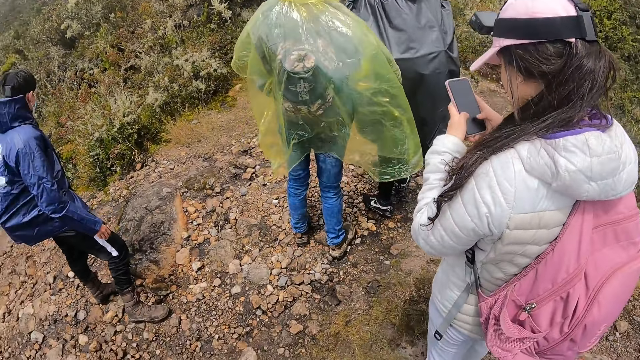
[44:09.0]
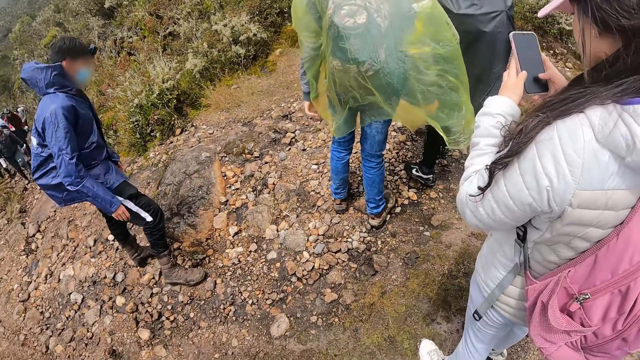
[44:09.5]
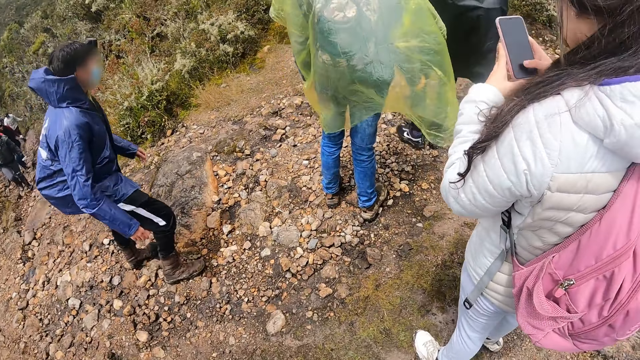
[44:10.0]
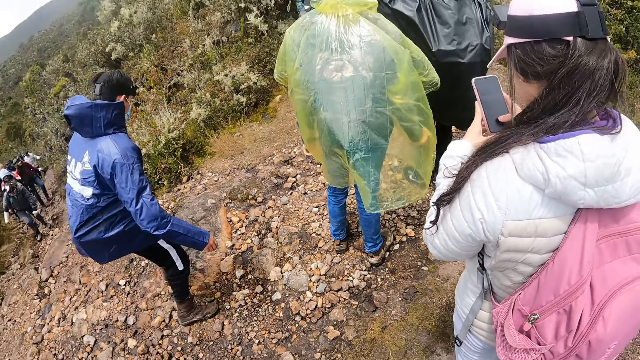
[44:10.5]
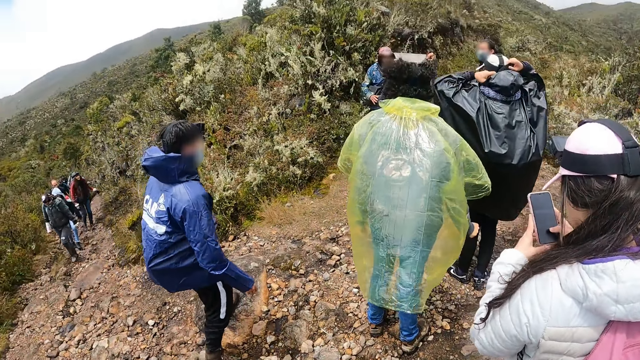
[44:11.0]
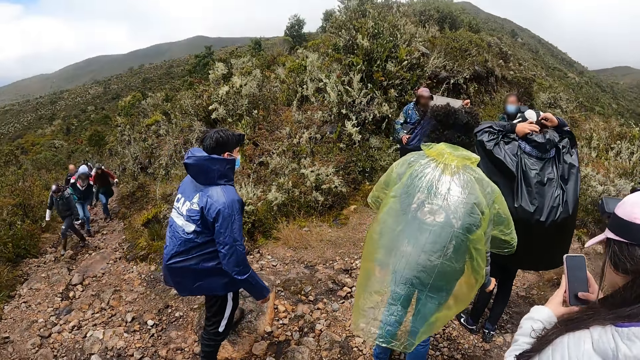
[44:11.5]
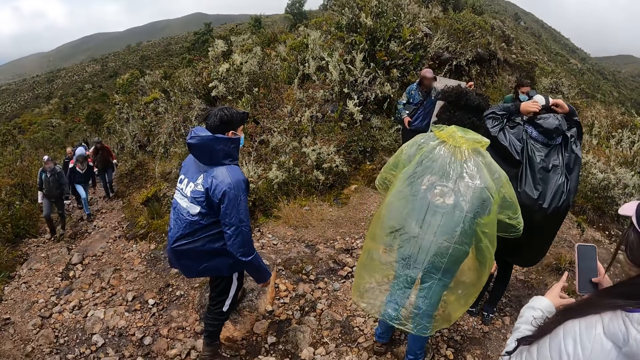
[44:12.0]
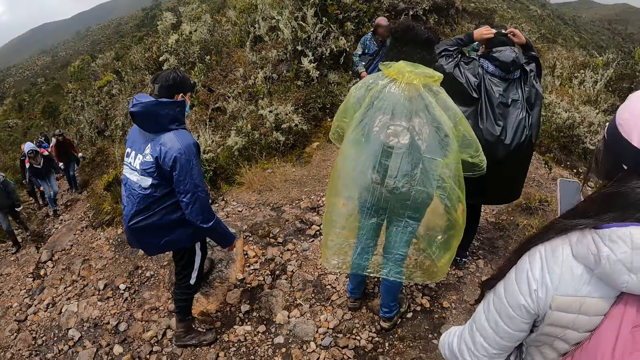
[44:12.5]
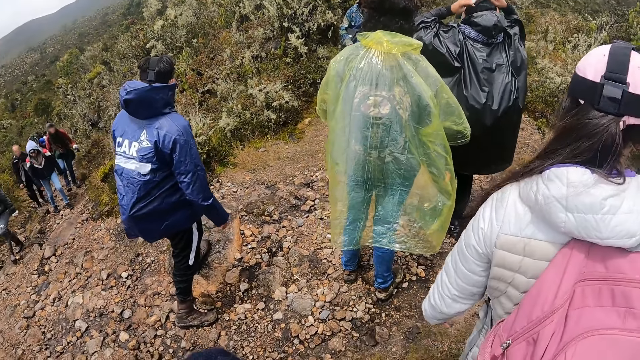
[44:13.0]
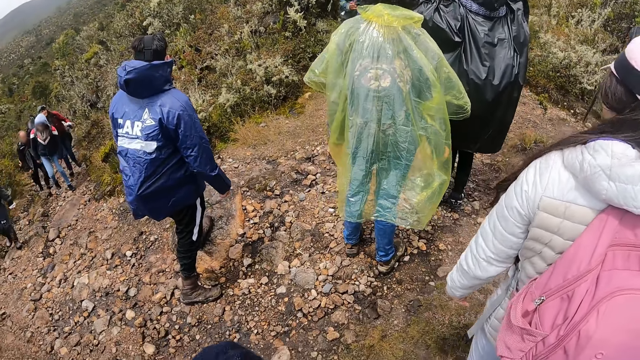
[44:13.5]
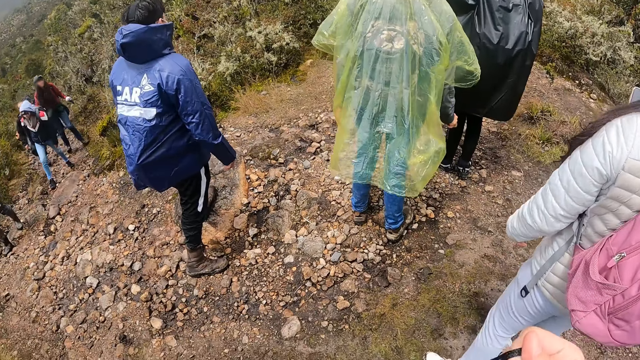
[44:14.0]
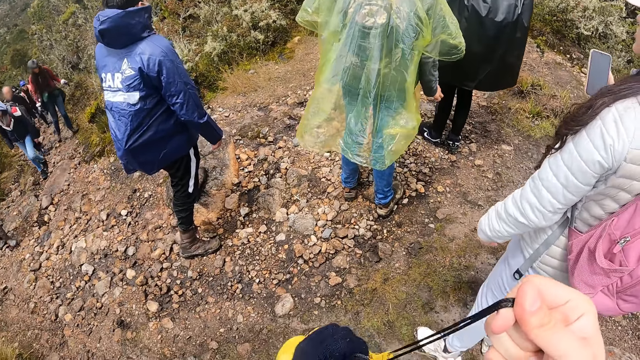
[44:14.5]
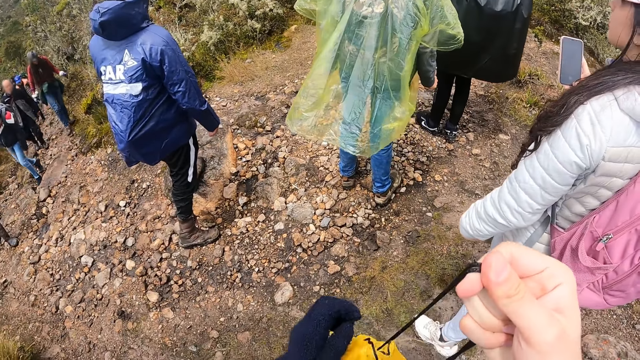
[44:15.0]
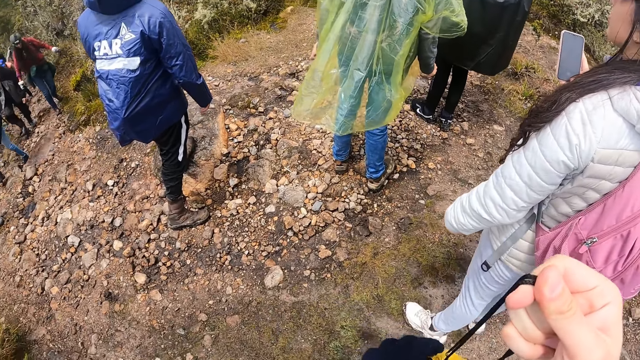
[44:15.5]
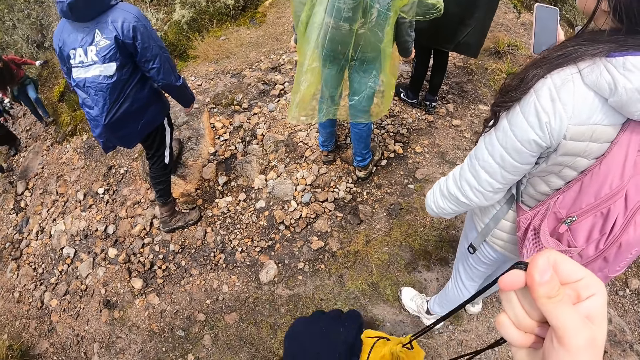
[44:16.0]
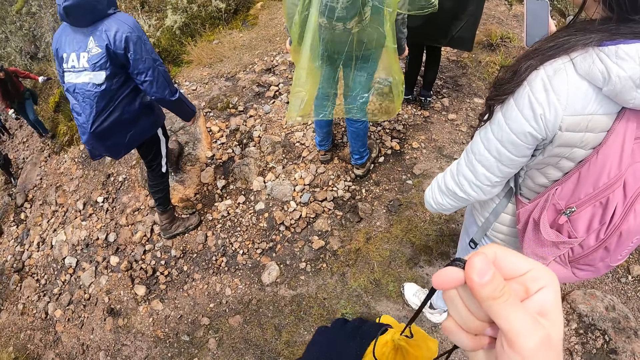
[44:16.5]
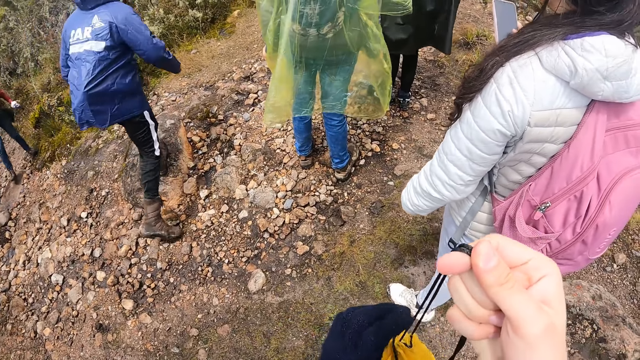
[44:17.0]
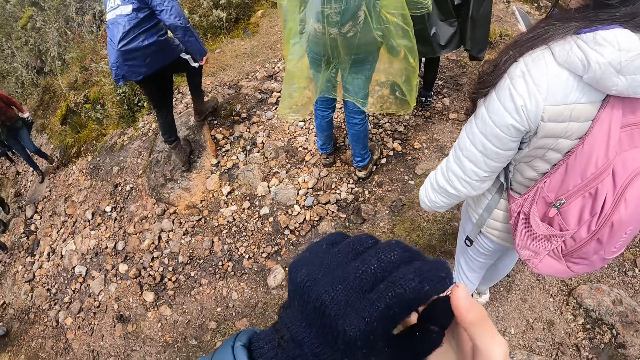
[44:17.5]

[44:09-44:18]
A woman operates the phone. The camera wearer fiddles with the sling bag in his hands. He tightens the bag laces.

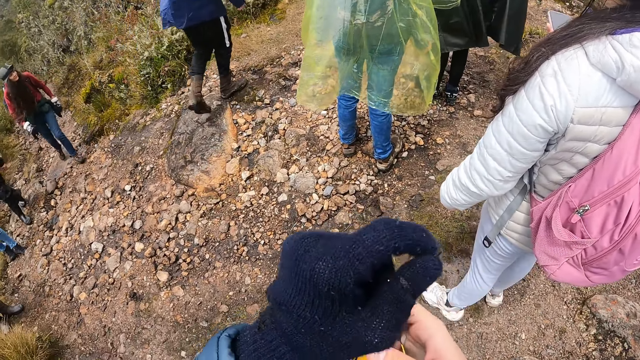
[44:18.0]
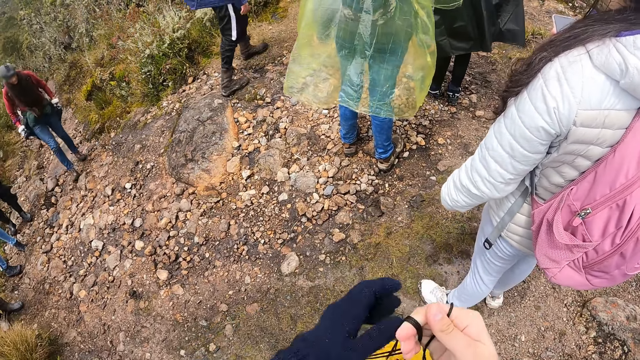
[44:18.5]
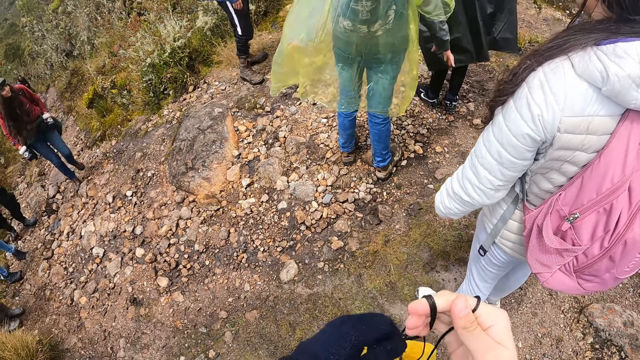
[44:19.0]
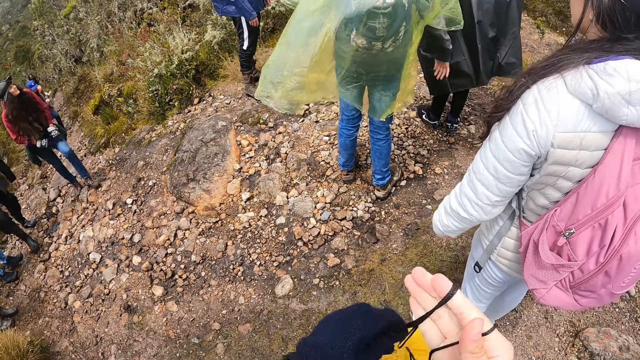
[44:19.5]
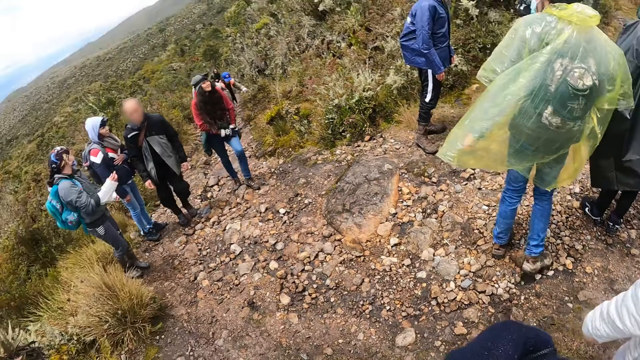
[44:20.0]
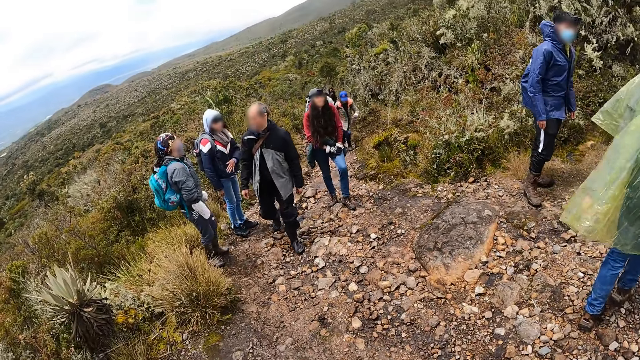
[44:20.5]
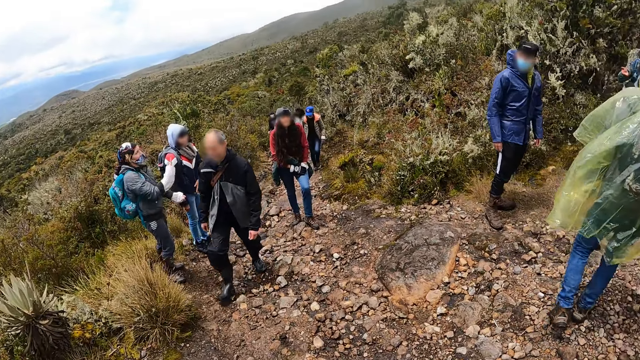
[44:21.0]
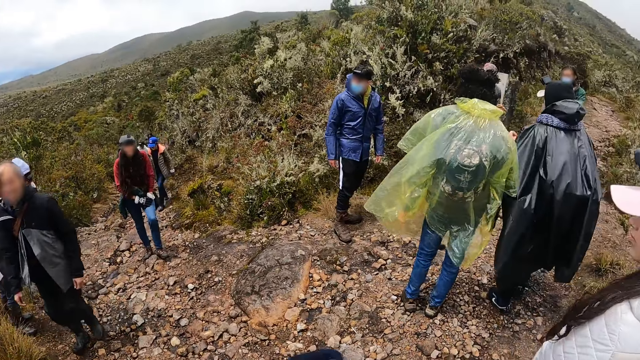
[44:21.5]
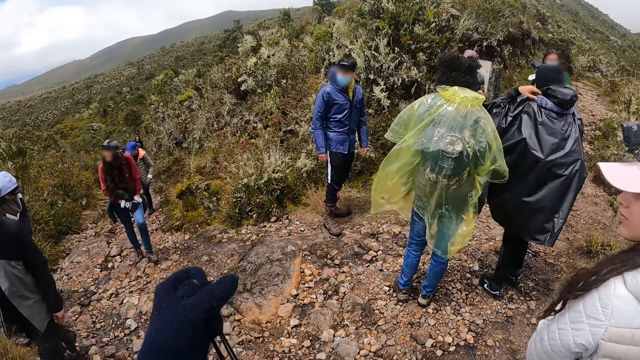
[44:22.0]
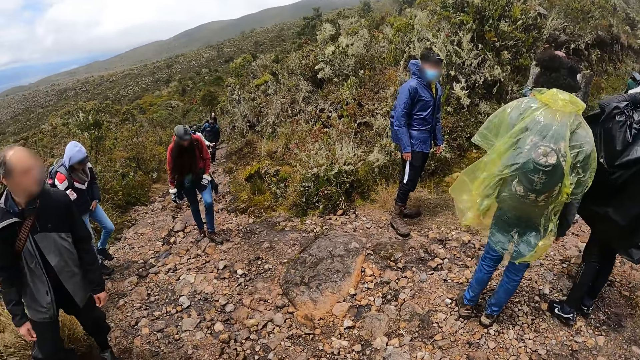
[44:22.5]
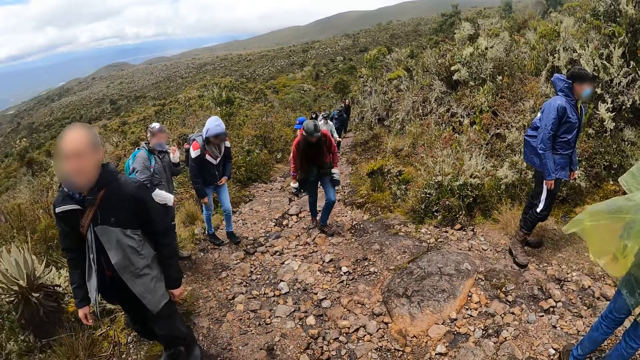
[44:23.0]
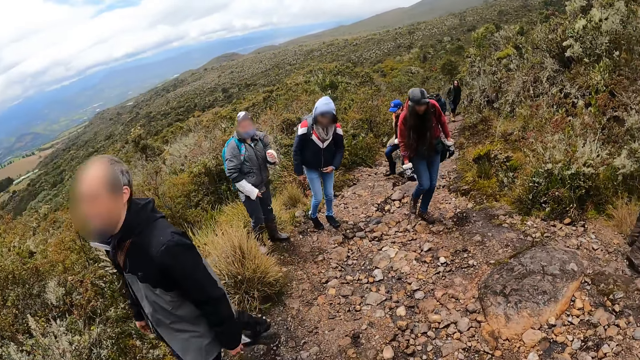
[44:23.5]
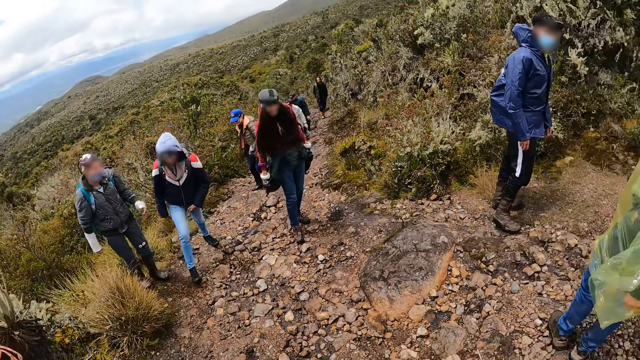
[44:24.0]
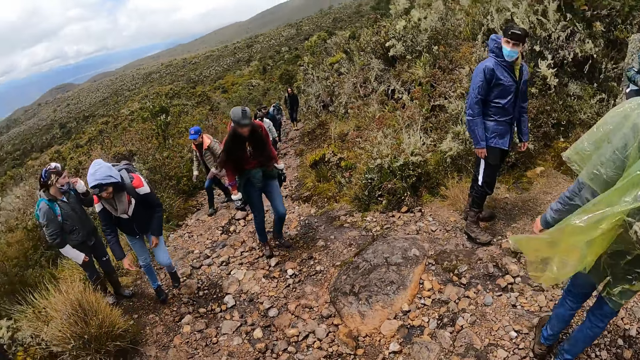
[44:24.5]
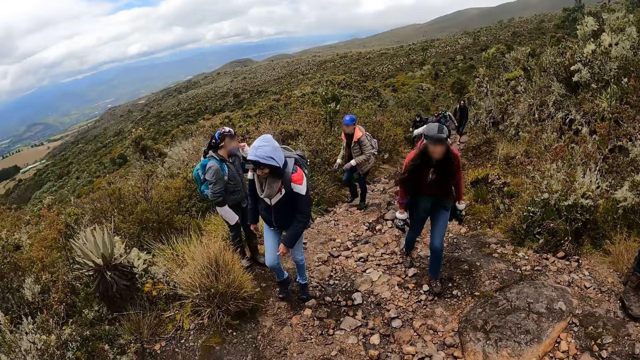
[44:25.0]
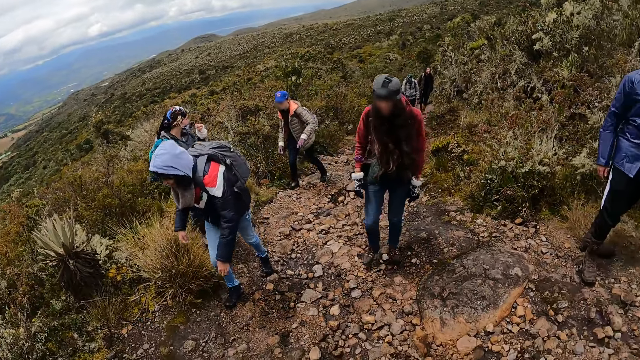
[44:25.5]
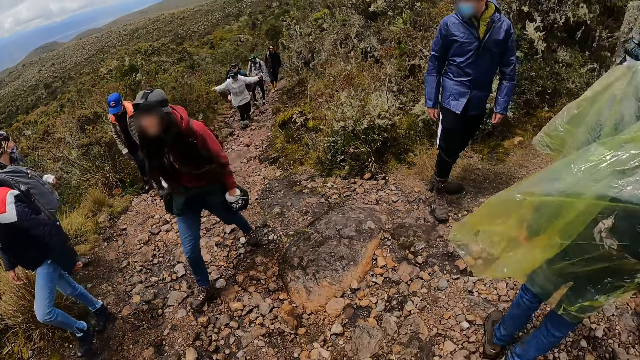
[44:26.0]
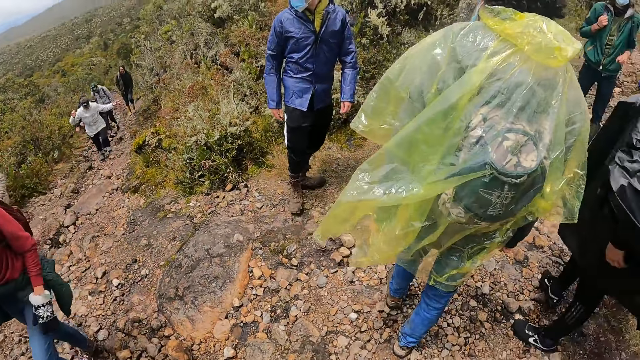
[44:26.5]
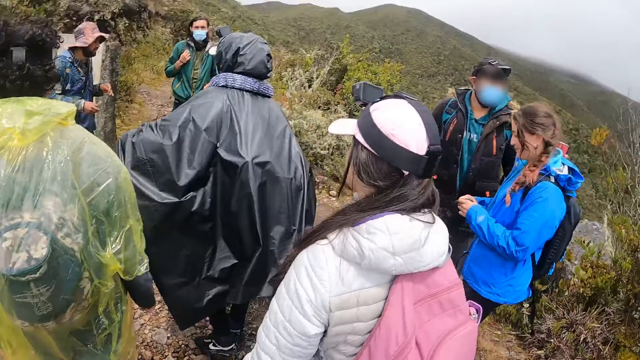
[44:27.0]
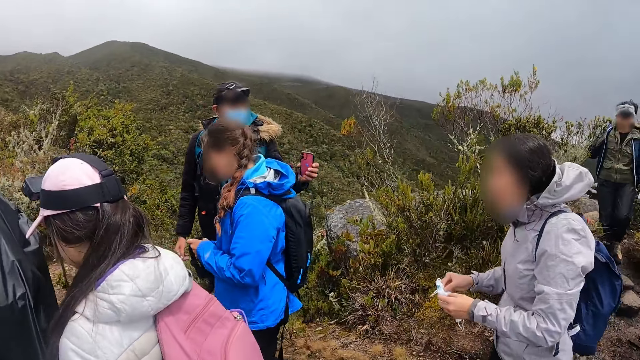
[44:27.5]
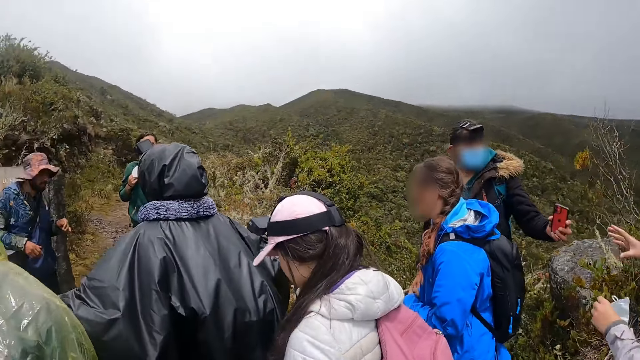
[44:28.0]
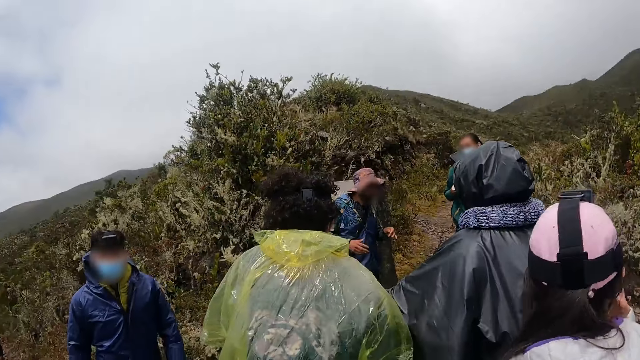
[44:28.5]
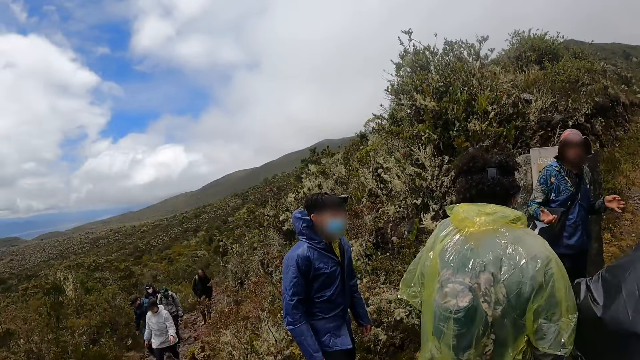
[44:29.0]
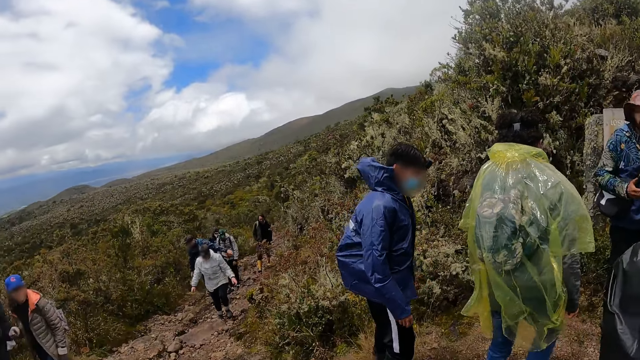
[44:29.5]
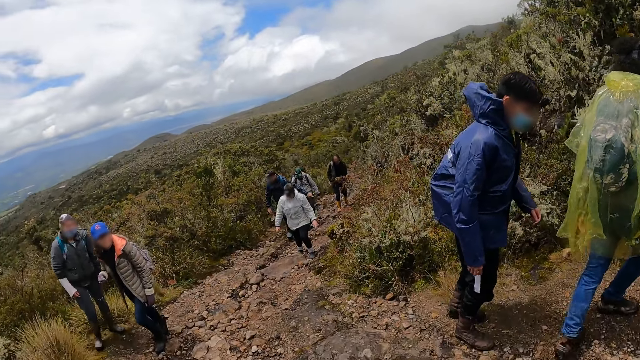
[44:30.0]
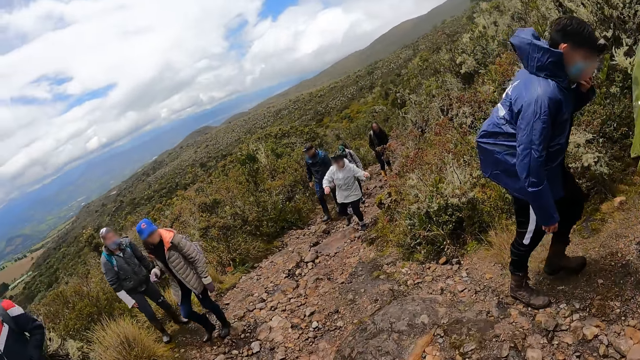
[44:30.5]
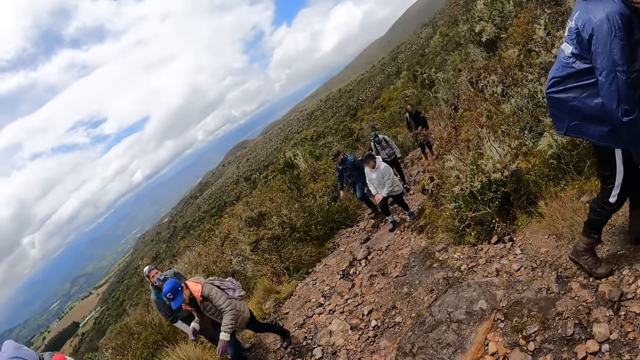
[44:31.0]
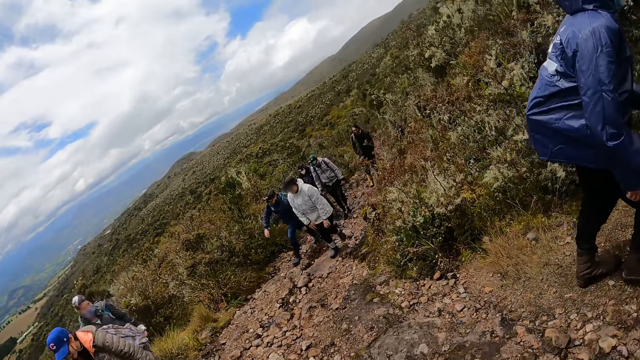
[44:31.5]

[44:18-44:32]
The camera wearer looks around. They raise the left hand. They look around.
